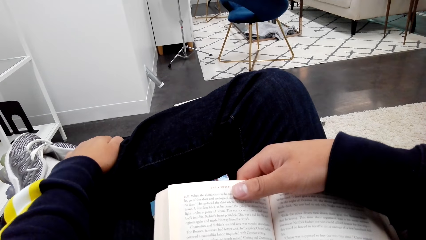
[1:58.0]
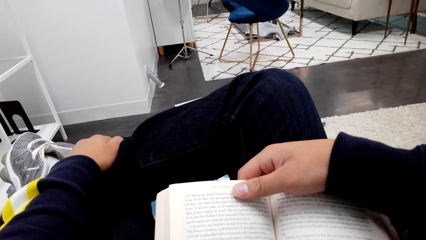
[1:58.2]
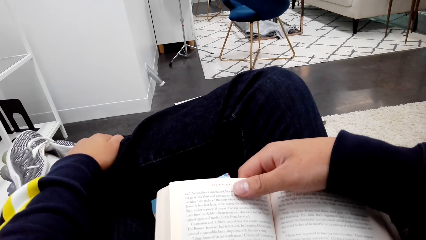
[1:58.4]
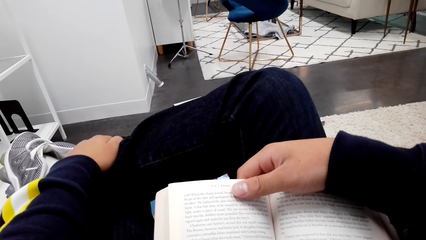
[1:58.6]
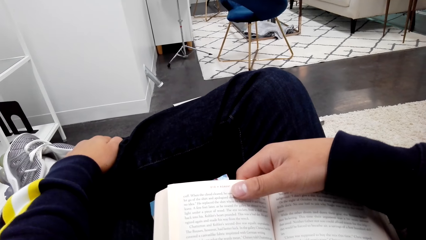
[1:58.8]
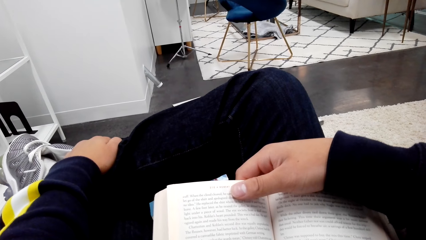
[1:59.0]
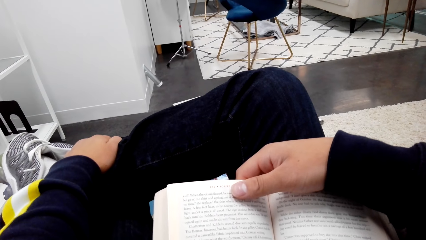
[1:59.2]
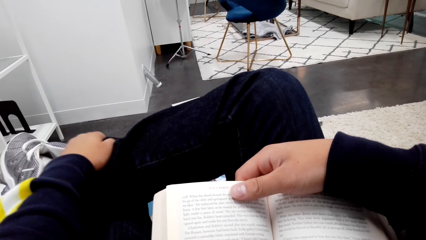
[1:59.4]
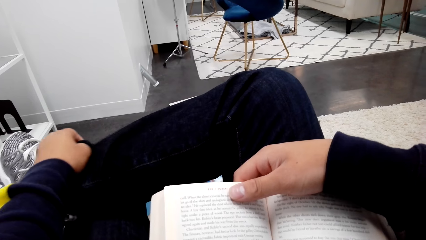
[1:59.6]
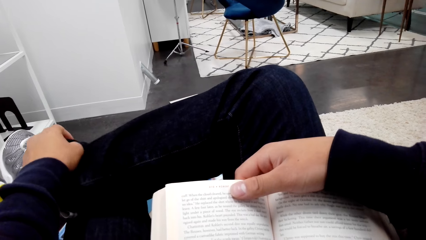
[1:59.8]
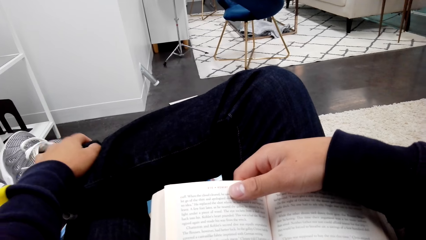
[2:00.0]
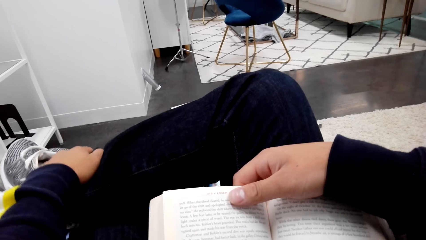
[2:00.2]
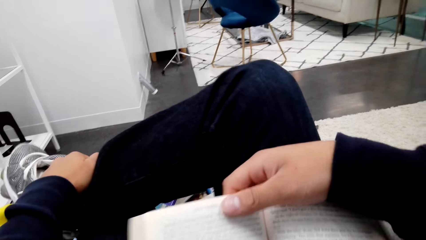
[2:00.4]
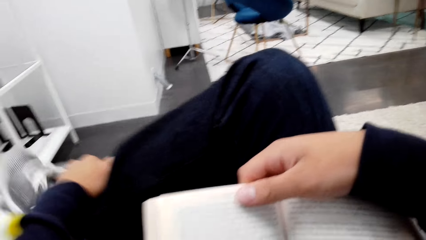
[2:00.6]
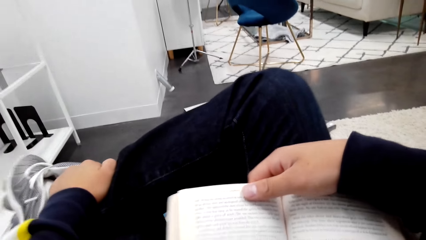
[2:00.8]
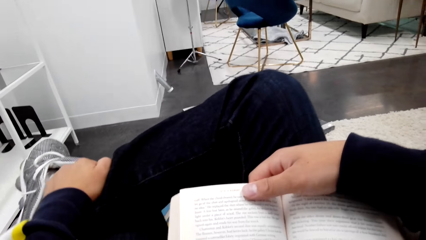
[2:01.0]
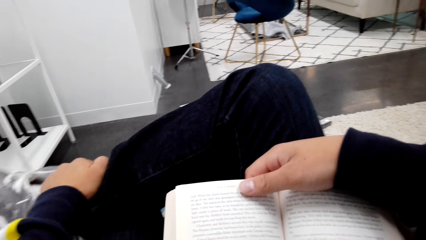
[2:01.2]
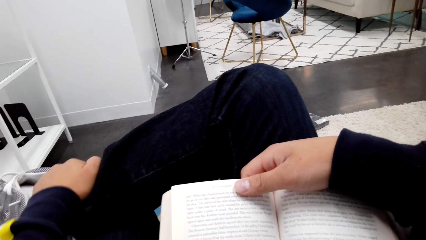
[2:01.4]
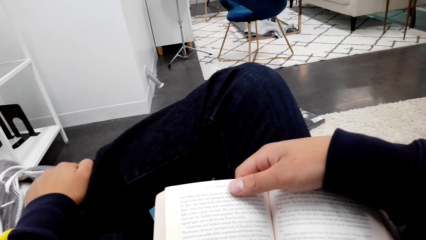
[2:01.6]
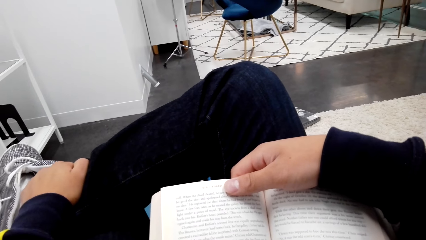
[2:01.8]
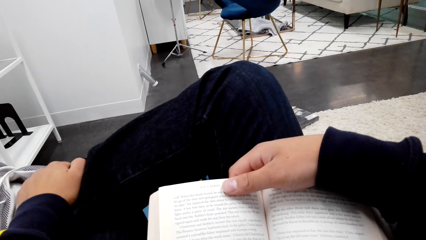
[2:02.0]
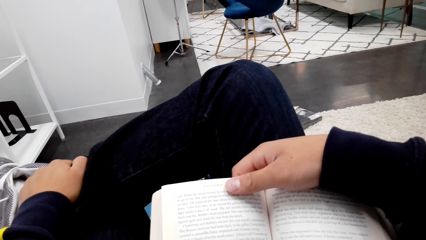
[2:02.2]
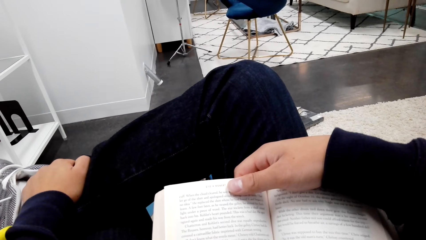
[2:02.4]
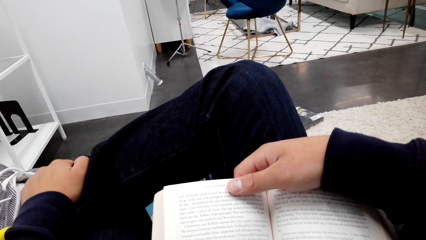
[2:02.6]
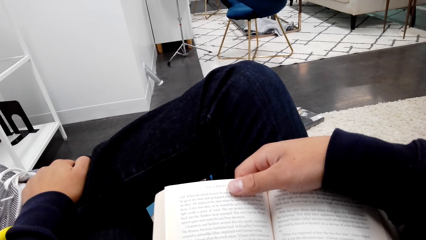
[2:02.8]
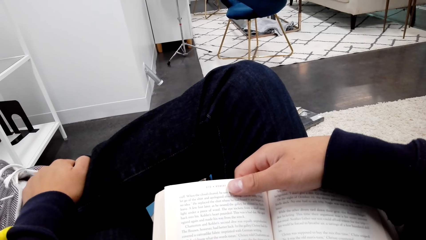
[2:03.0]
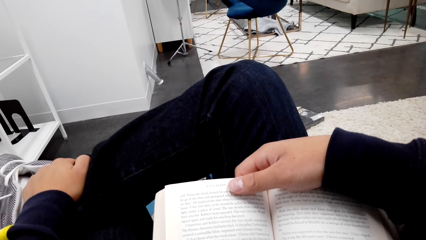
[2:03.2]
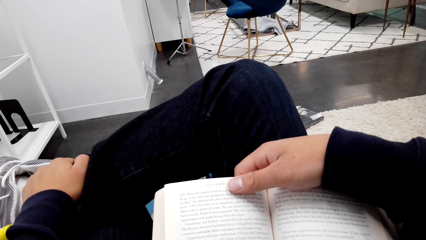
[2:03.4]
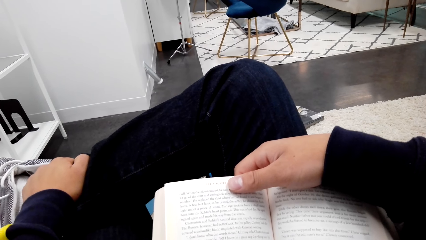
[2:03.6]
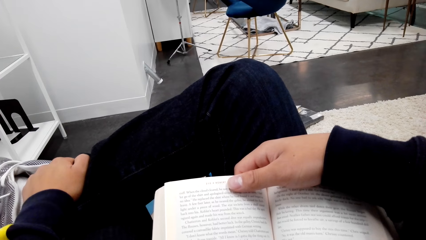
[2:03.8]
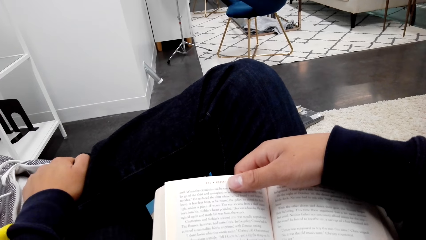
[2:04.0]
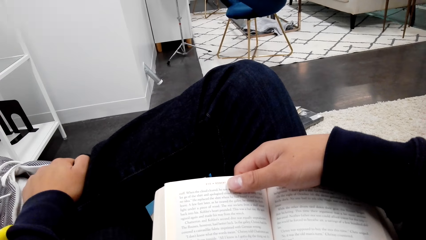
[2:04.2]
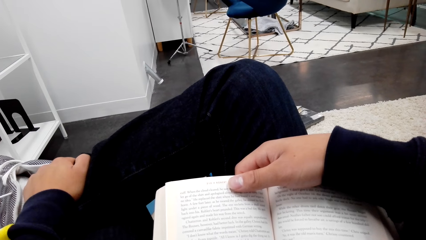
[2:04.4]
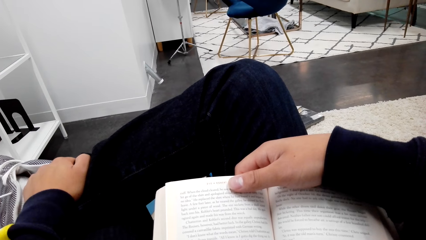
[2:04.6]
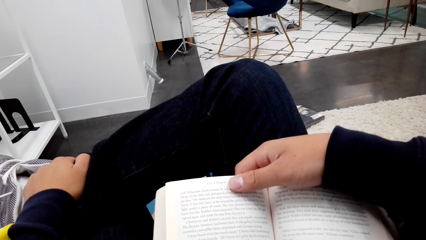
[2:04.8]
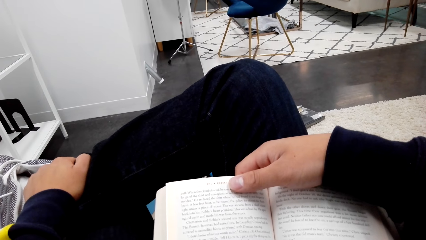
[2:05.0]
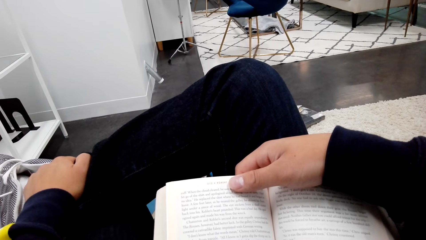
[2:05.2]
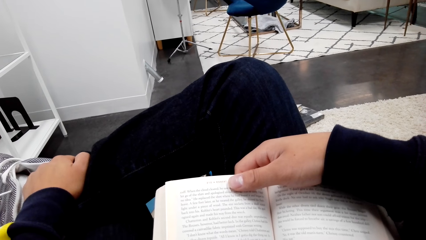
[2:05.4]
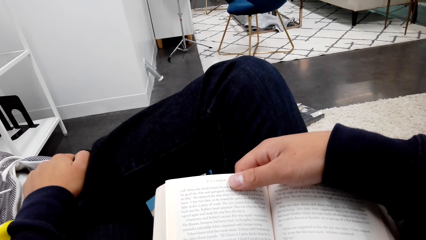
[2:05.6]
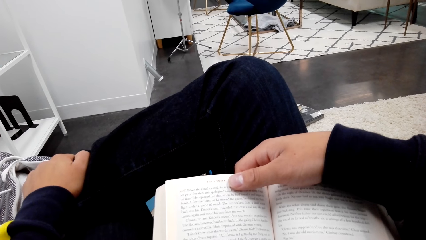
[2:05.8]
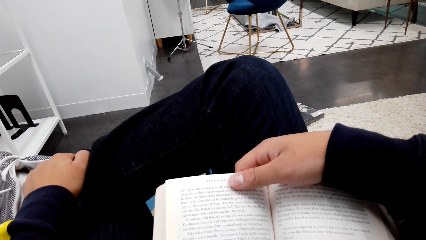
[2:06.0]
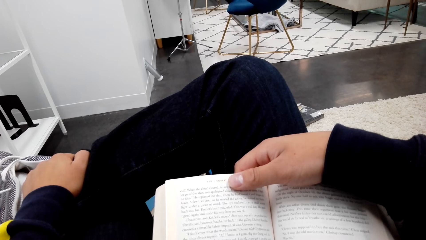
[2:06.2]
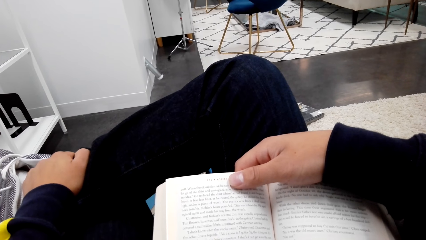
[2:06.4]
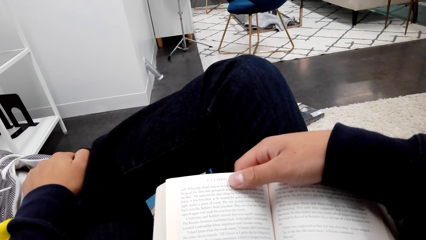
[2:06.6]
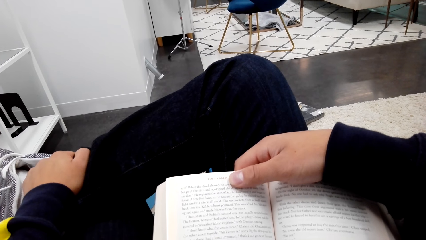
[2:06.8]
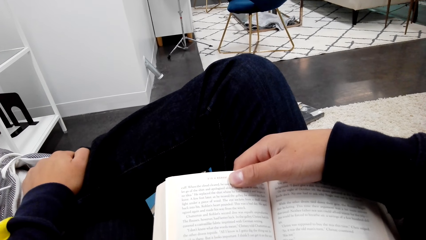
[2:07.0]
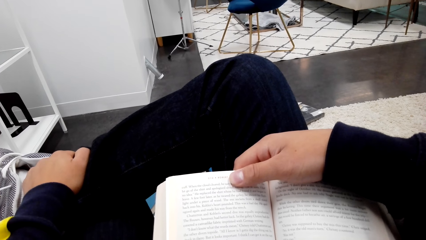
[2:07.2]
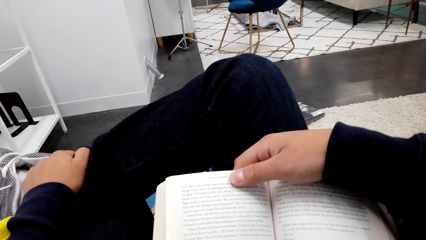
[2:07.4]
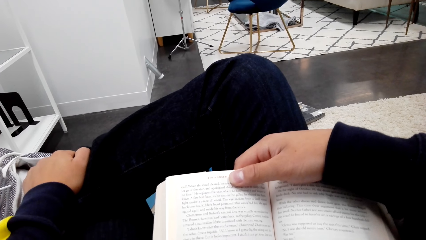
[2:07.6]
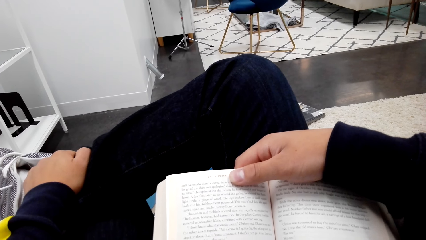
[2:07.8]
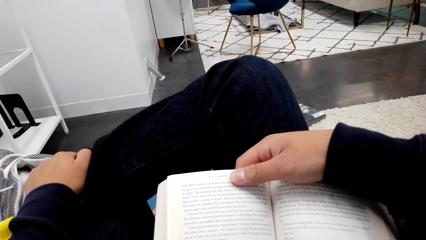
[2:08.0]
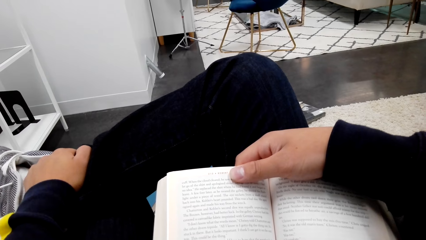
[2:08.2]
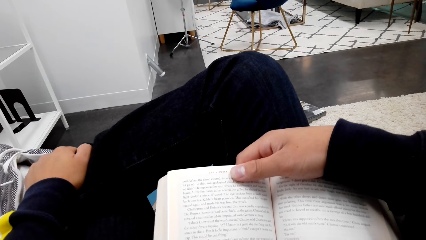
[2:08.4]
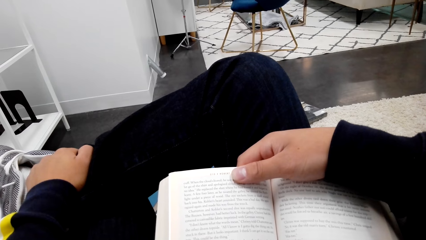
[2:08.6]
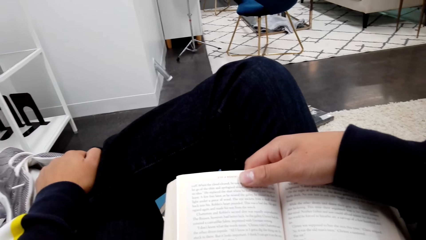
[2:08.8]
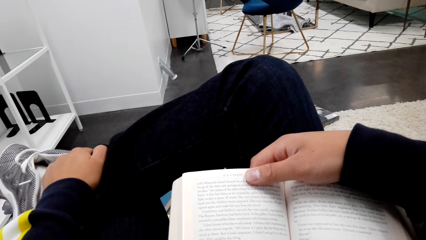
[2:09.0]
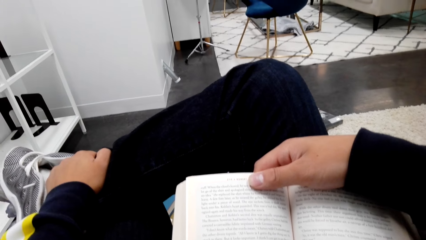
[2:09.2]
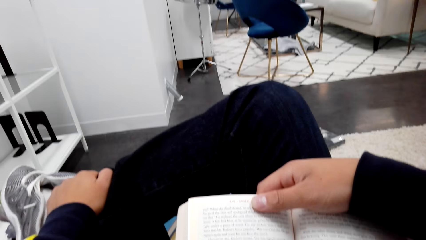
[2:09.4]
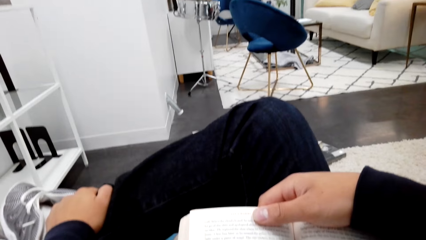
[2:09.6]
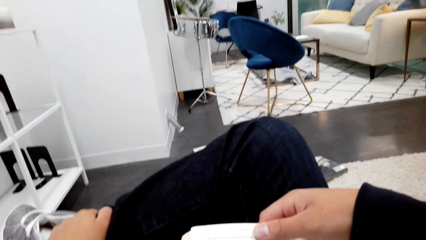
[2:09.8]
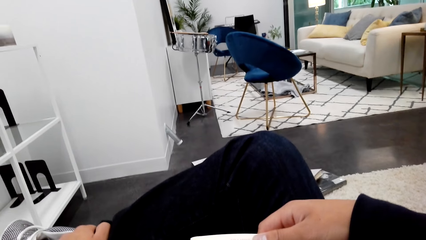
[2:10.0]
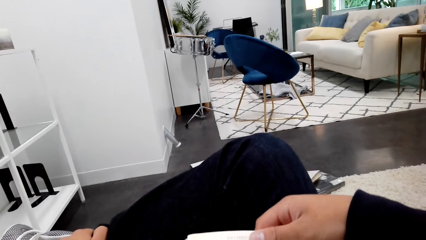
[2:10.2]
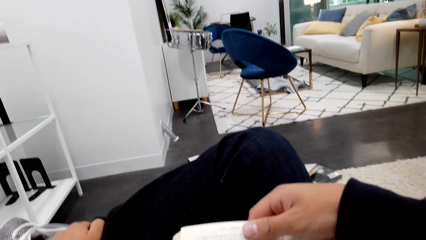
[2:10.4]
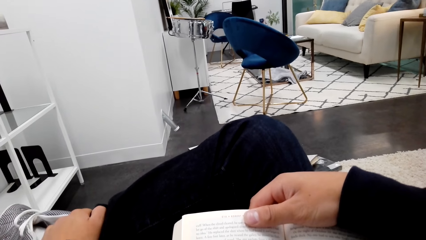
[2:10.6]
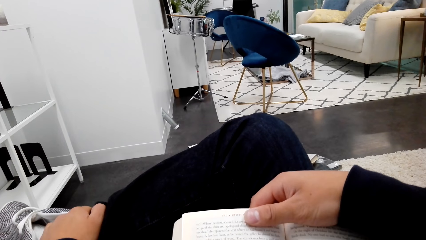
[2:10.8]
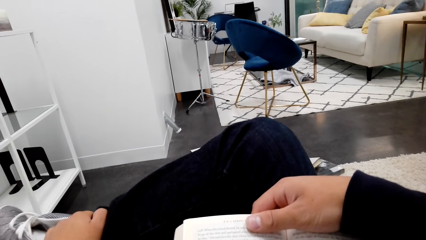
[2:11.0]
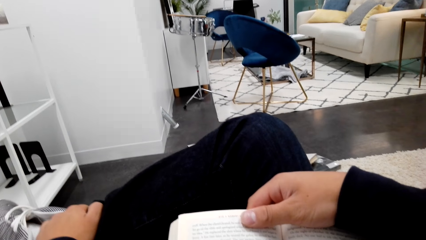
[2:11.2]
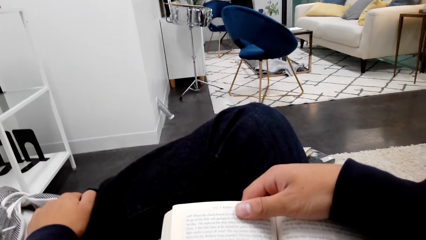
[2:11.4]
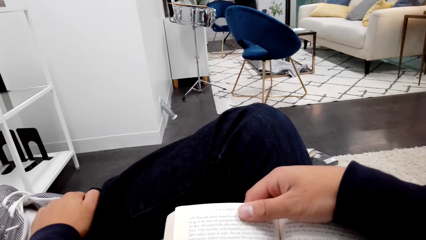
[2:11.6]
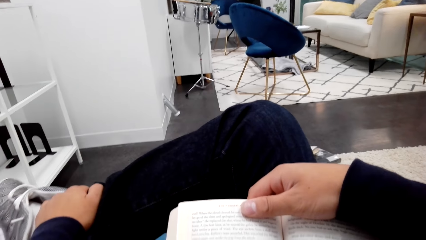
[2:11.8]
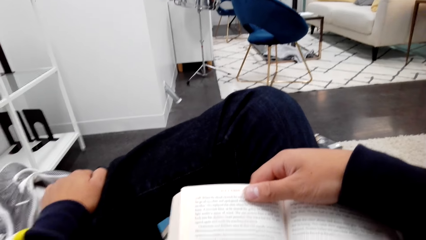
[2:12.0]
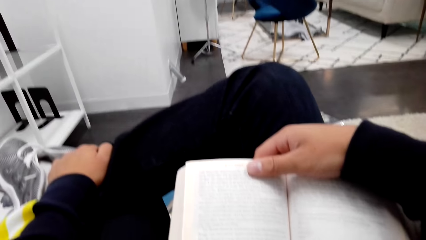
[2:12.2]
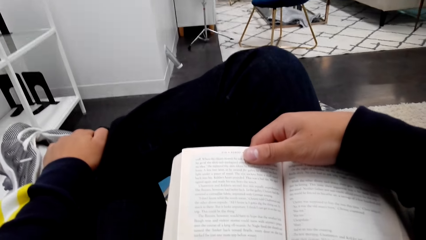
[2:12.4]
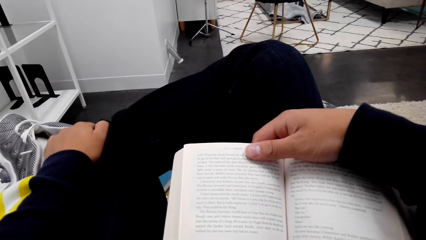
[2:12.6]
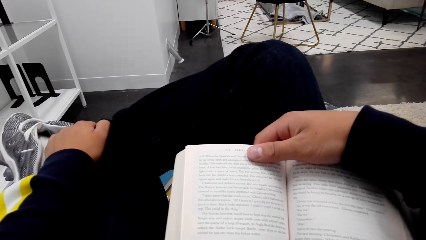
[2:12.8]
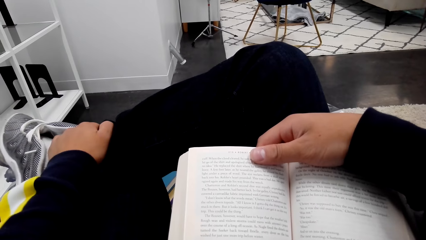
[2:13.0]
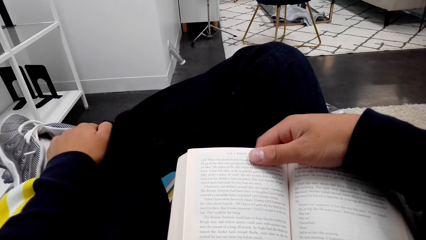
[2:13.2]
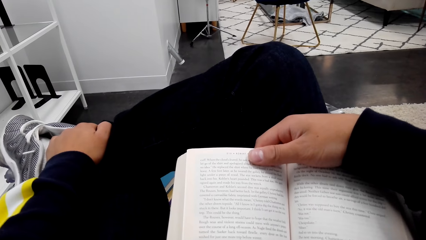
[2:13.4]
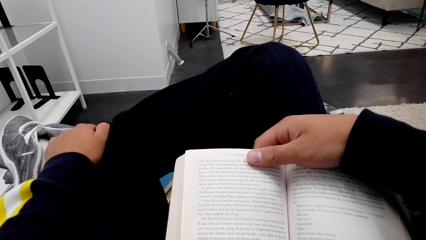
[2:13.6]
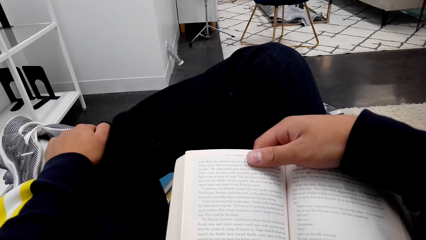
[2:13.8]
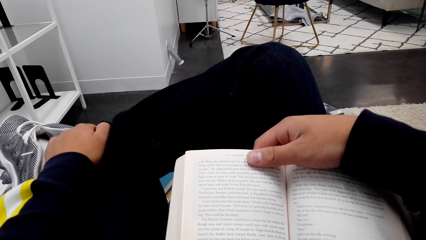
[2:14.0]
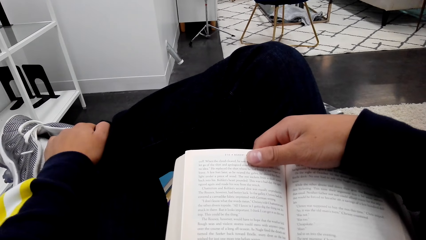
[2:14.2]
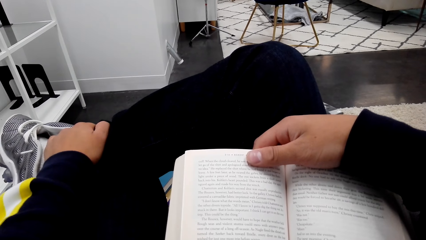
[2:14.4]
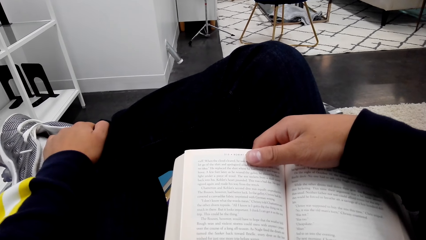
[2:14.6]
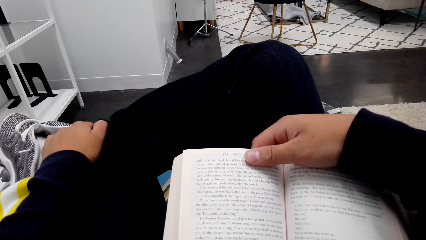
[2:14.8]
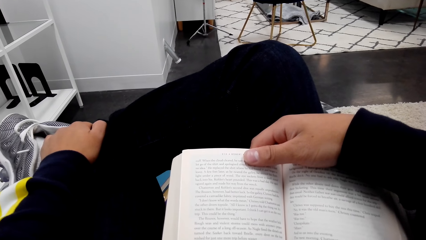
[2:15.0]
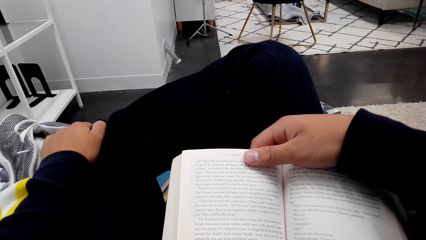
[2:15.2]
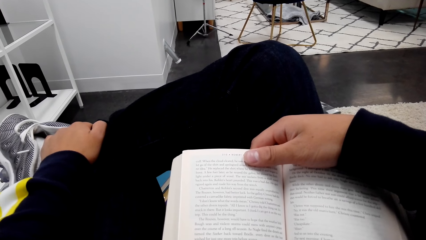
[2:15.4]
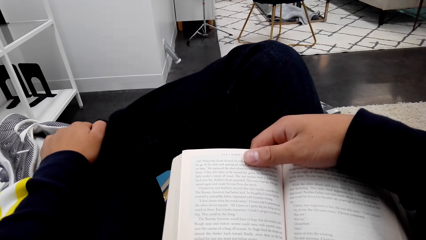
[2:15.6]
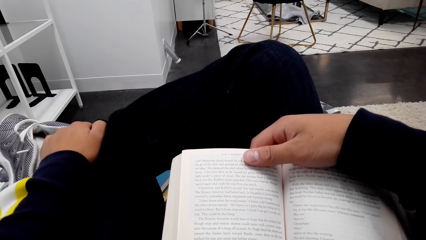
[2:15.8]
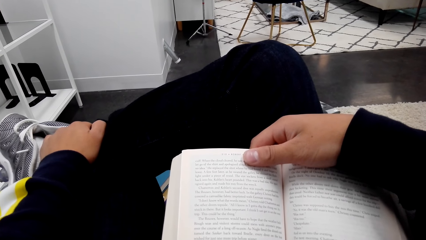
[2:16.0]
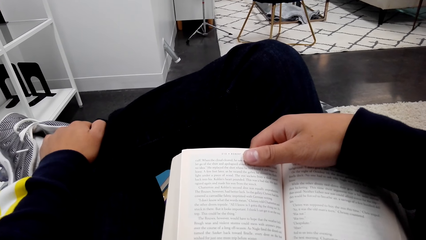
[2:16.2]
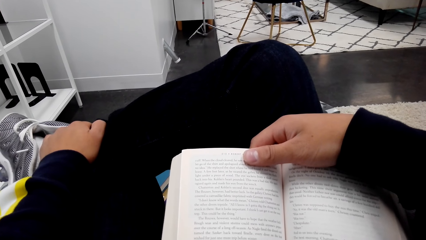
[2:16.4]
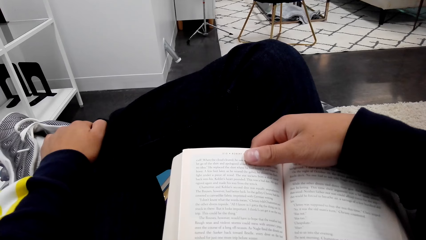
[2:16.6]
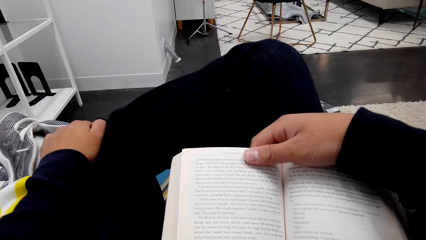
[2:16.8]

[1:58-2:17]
The camera wearer moves a leg. They read a book.
